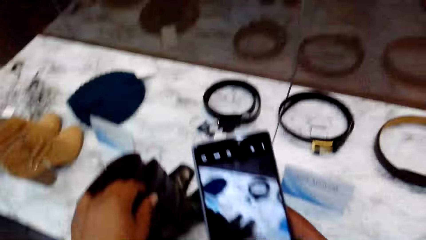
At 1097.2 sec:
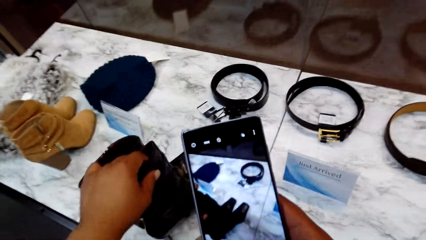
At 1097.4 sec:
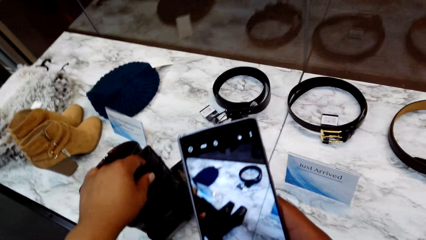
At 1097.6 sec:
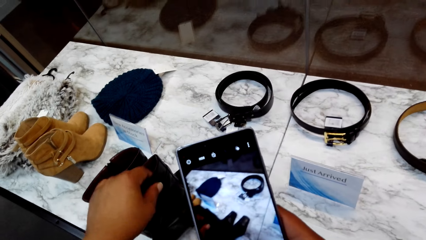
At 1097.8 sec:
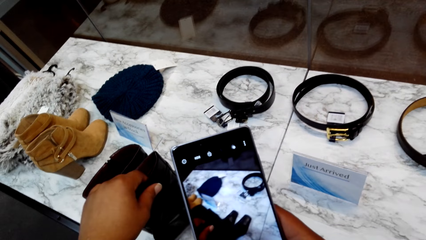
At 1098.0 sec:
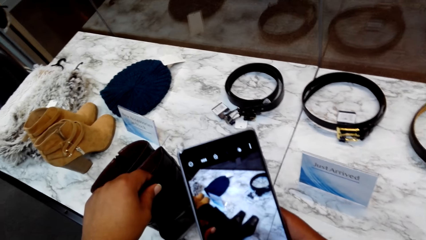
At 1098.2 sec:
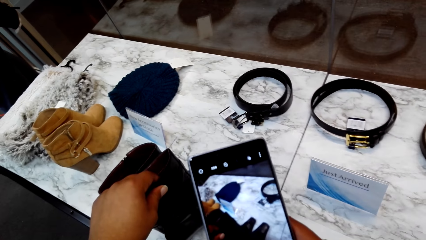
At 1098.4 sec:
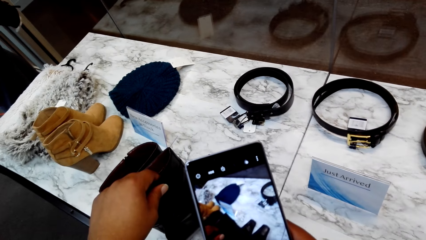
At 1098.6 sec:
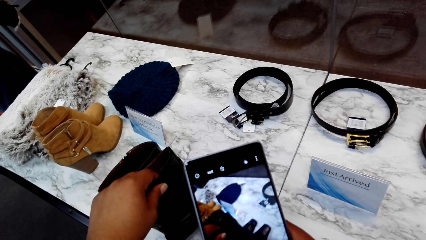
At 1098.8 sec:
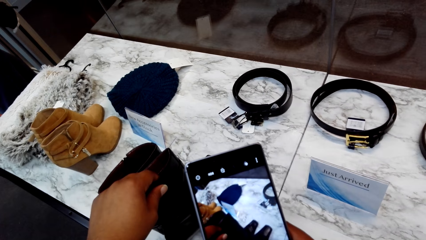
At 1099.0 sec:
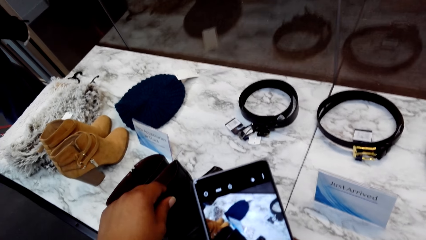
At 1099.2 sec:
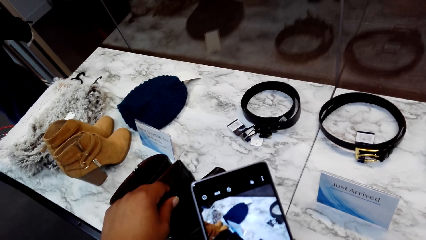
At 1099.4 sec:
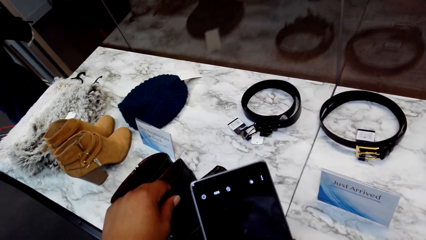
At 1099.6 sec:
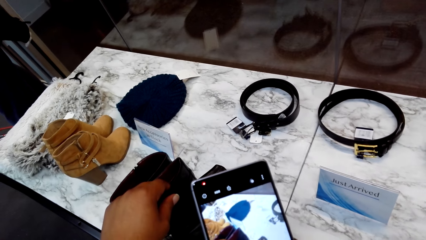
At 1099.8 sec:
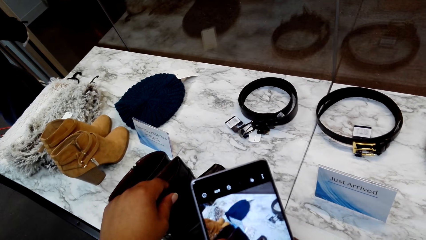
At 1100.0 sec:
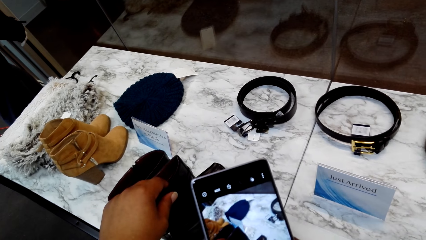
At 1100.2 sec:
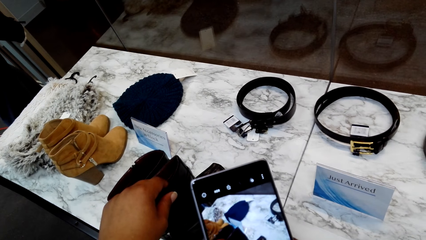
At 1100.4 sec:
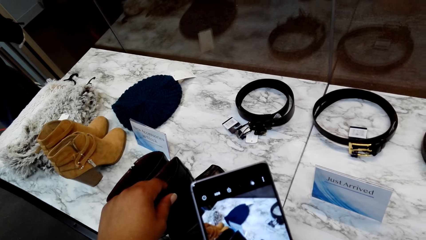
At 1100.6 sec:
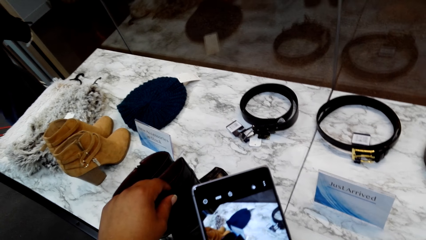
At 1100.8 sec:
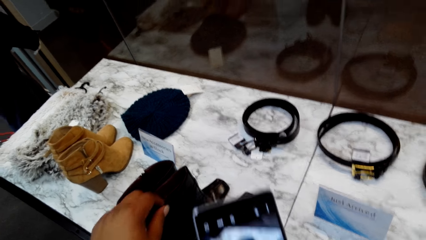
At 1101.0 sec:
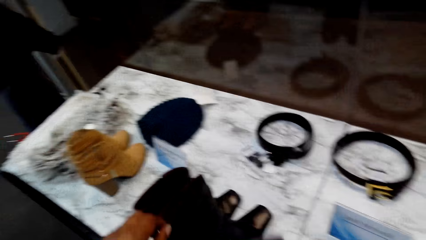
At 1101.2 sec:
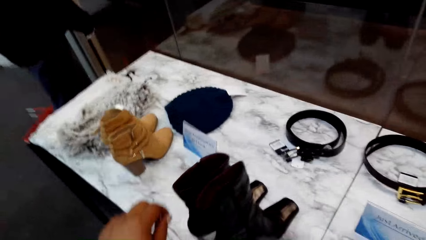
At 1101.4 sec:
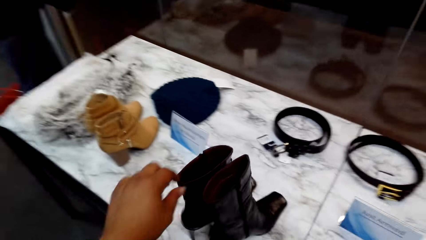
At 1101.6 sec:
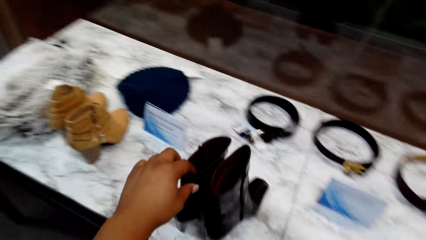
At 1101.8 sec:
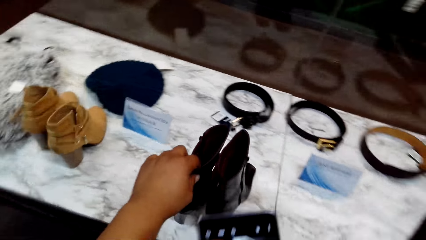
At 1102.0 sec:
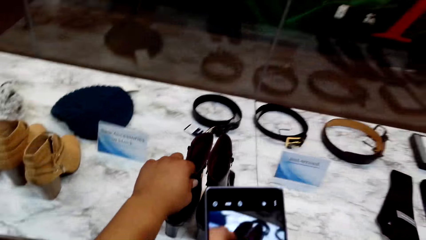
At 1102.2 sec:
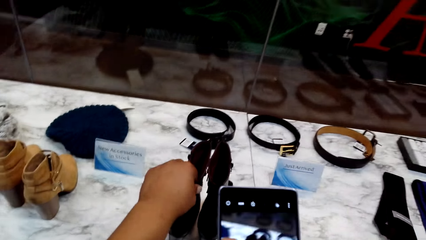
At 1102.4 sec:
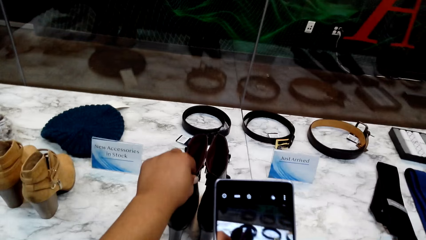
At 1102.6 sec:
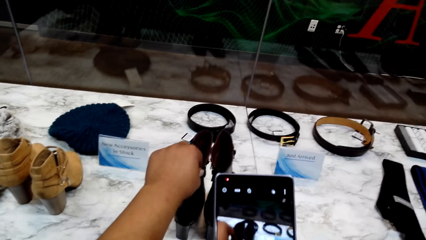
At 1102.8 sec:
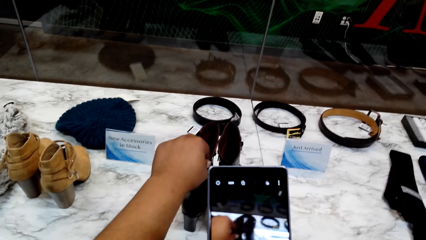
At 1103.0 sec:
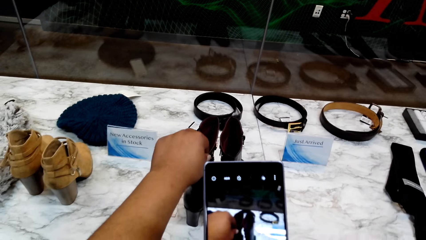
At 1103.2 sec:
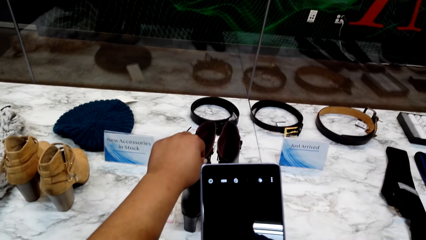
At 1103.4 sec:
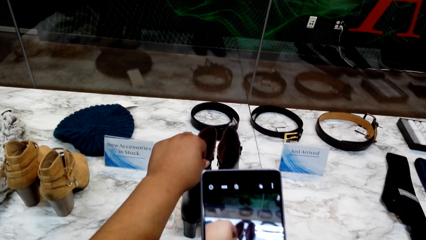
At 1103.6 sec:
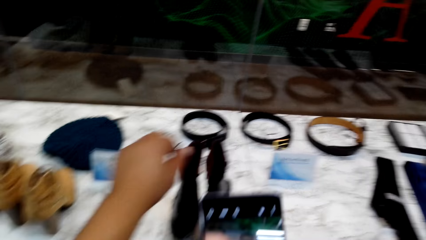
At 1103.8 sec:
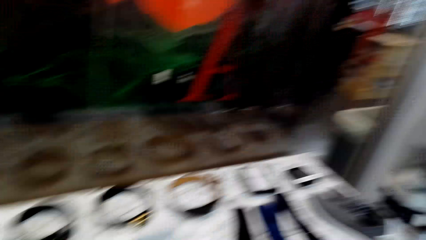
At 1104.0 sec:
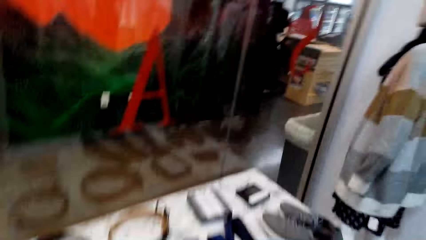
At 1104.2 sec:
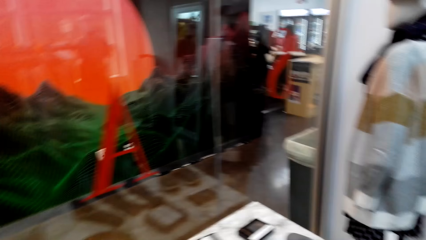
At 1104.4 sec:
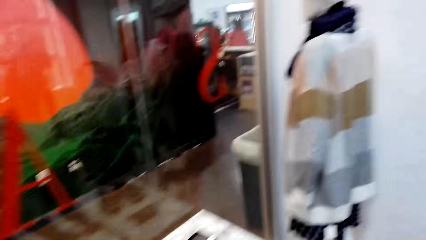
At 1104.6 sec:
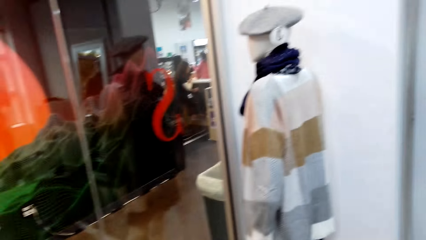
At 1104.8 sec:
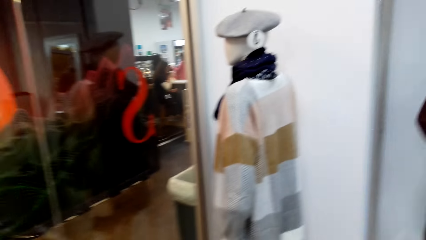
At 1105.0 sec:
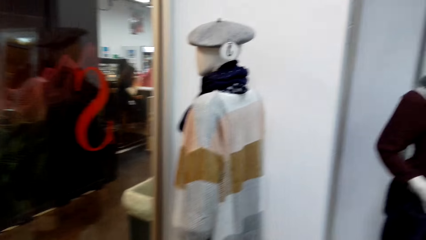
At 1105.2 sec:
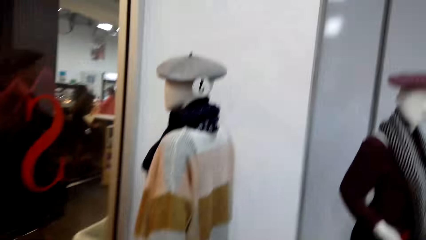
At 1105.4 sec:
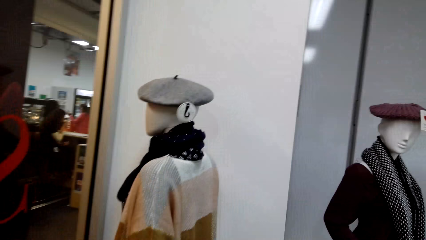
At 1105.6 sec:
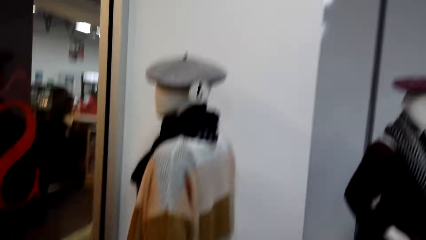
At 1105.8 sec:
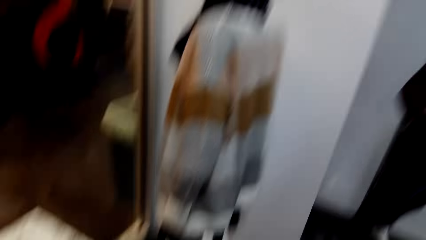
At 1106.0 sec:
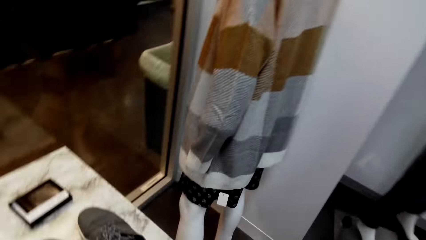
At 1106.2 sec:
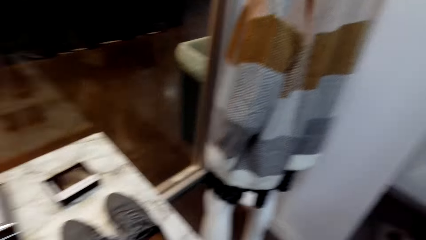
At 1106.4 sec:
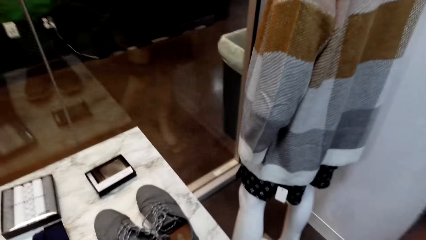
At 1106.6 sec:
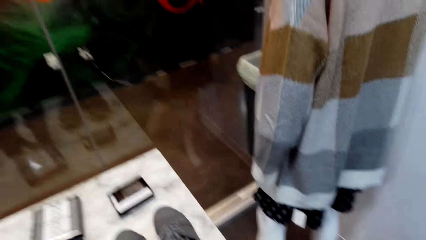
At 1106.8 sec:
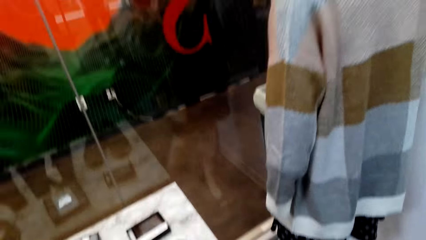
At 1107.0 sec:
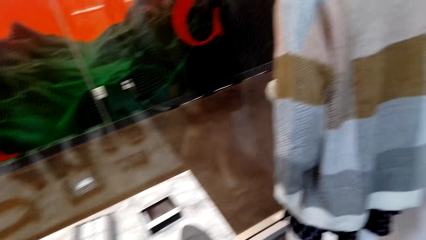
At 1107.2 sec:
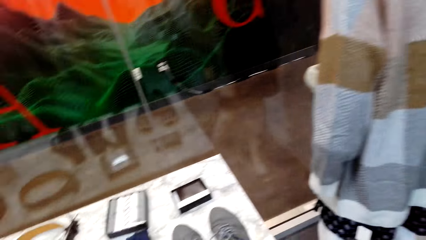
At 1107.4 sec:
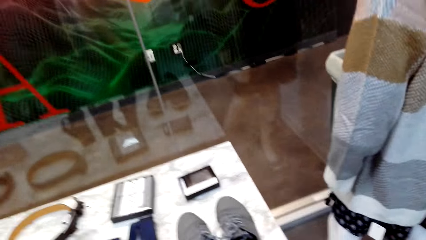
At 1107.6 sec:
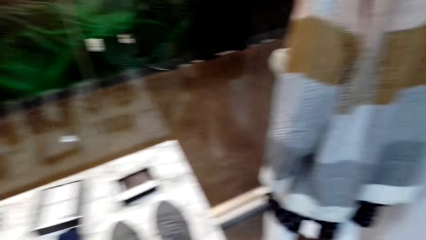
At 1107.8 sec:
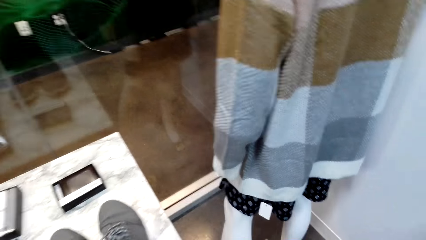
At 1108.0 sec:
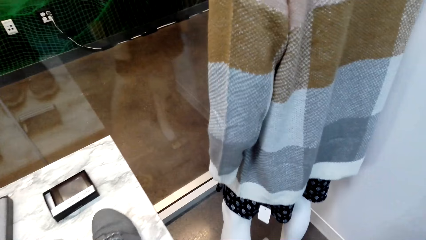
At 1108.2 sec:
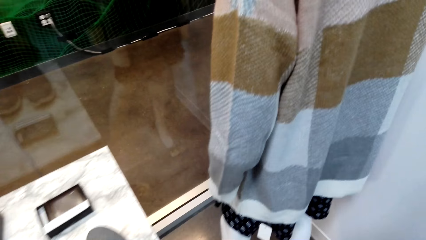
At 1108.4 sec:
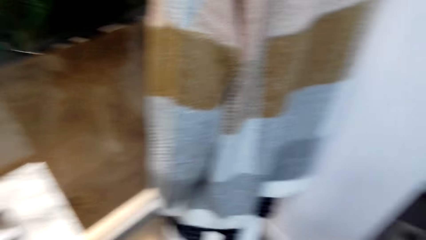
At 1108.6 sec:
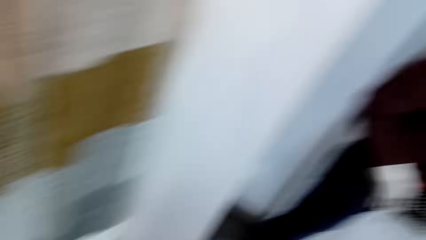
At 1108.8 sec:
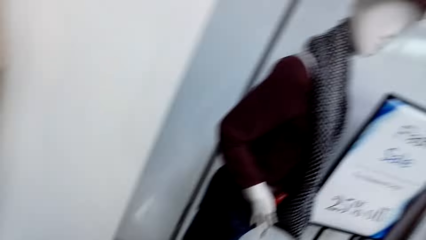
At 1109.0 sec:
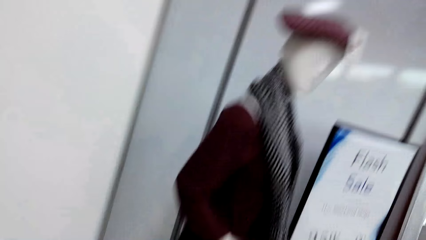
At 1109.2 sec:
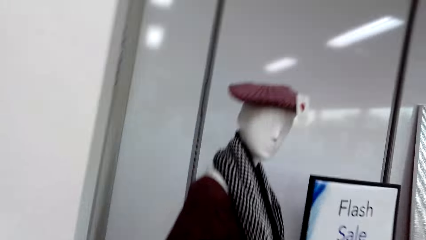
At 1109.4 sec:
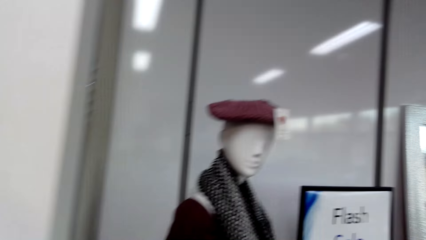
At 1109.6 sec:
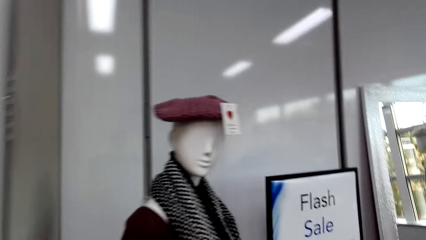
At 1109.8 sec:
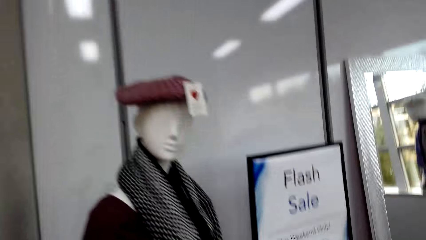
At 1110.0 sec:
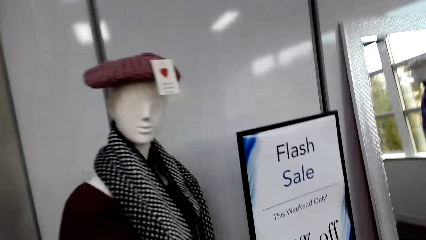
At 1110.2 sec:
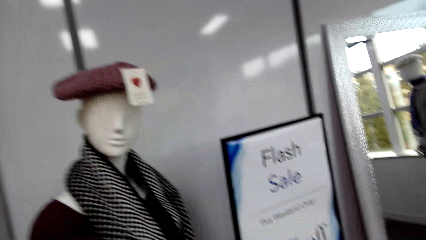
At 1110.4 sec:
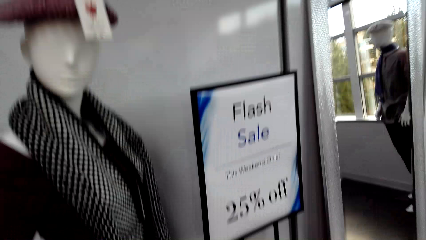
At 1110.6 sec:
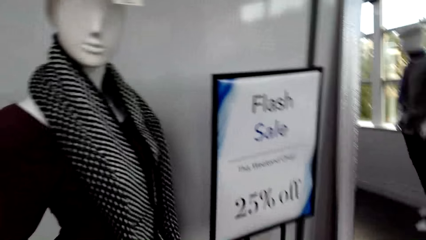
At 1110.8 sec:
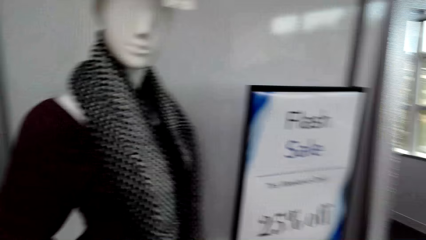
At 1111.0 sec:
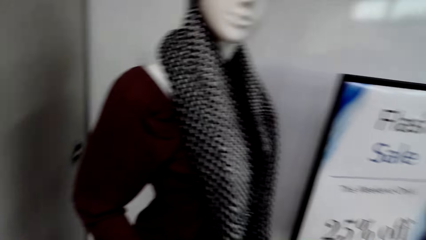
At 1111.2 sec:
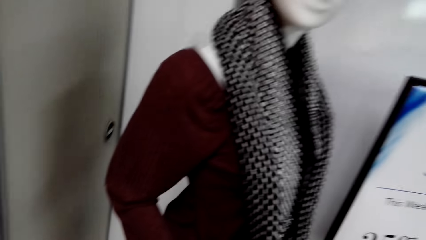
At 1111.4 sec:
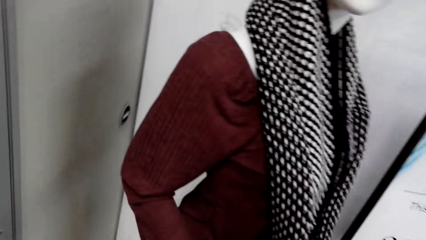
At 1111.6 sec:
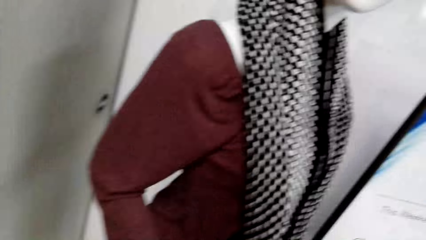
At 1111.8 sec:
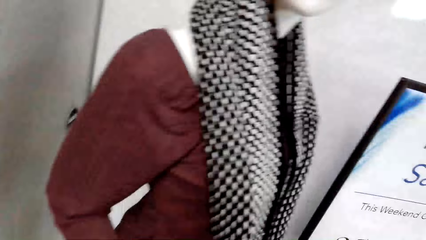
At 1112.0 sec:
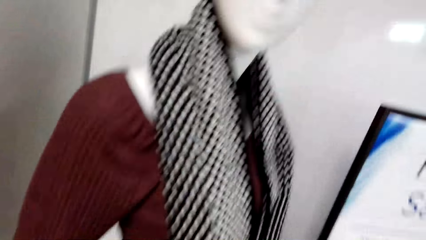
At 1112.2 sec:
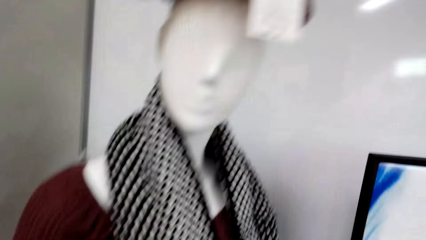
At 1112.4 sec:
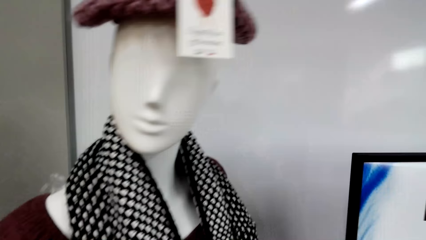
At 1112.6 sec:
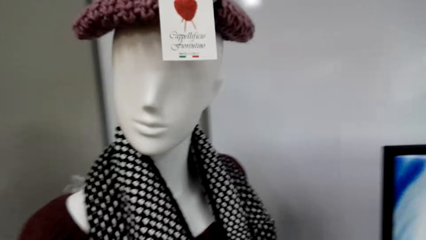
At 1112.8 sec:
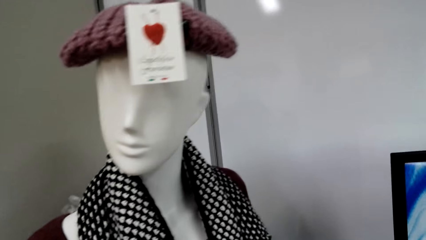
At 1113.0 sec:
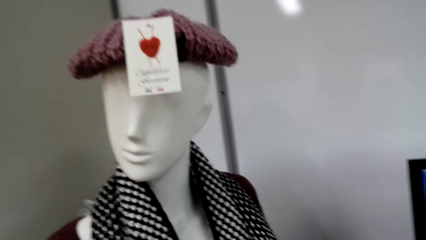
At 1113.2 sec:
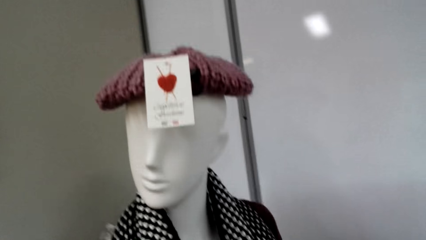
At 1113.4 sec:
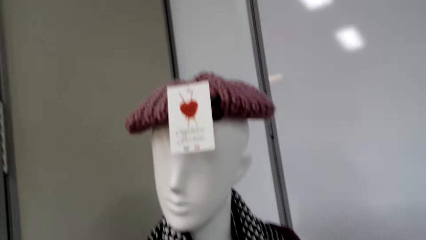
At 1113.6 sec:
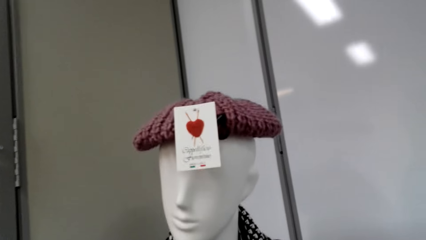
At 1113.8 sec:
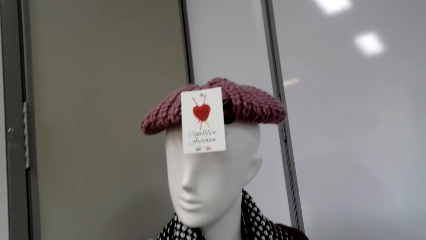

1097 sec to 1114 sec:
The camera wearer captures a picture with a phone. They hold a shoe. They capture a picture with the phone. They capture a picture with the phone again. They talk. They turn around and walk in the boutique. They look around. They walk in the boutique and look around.
